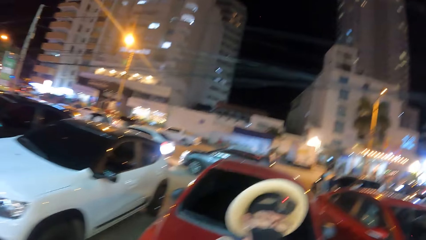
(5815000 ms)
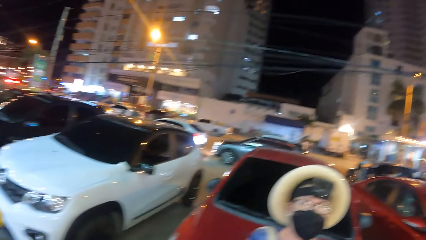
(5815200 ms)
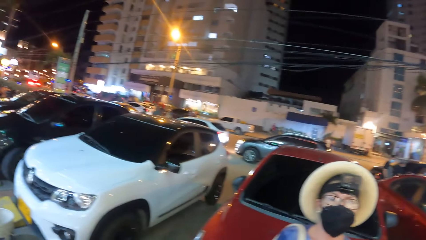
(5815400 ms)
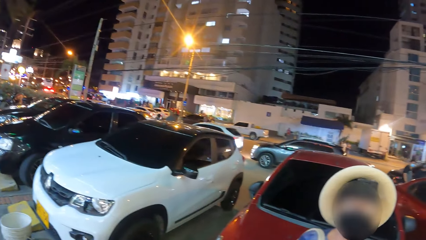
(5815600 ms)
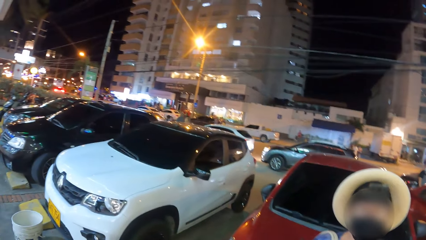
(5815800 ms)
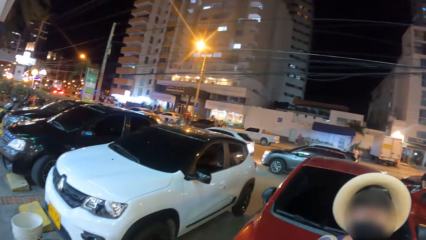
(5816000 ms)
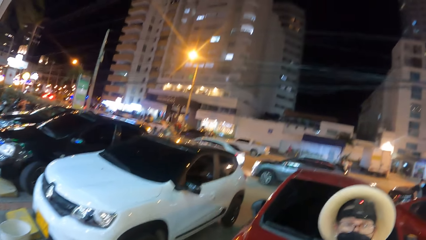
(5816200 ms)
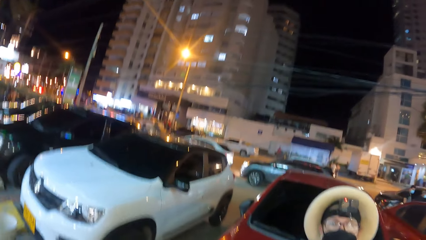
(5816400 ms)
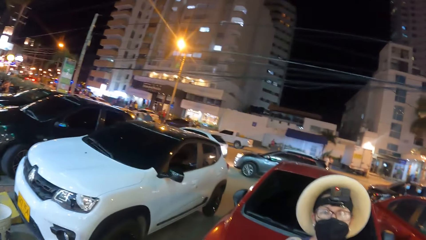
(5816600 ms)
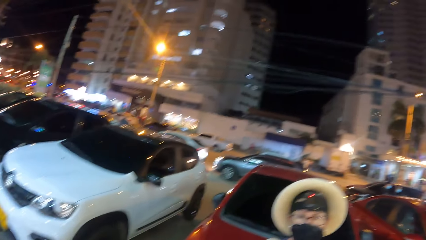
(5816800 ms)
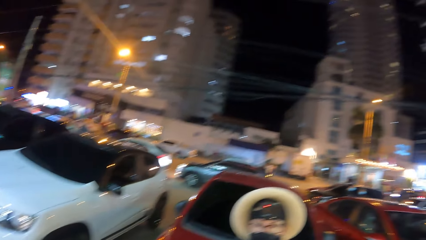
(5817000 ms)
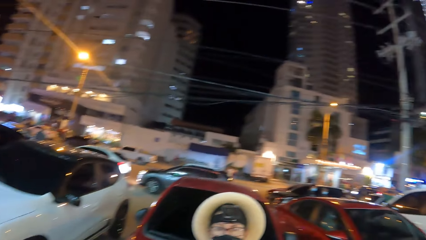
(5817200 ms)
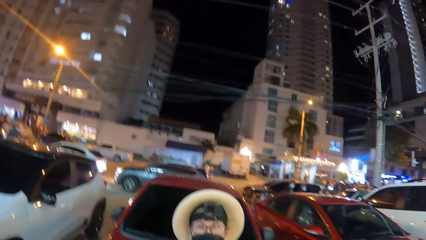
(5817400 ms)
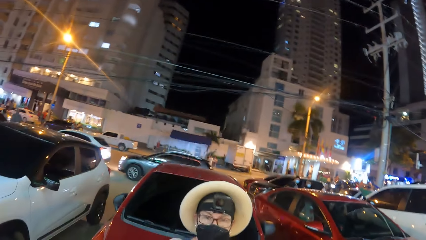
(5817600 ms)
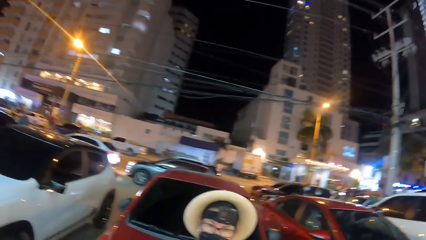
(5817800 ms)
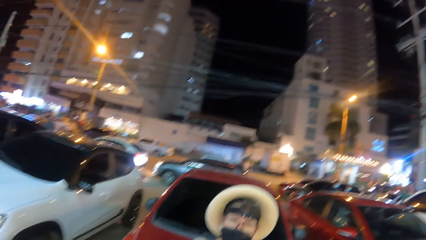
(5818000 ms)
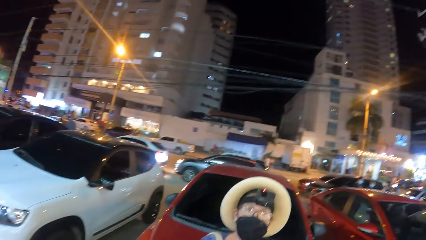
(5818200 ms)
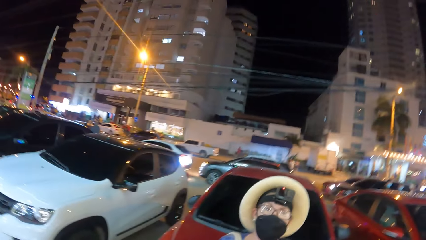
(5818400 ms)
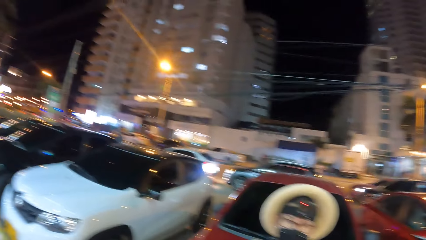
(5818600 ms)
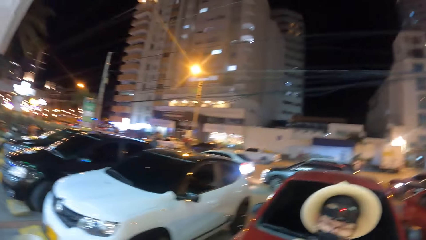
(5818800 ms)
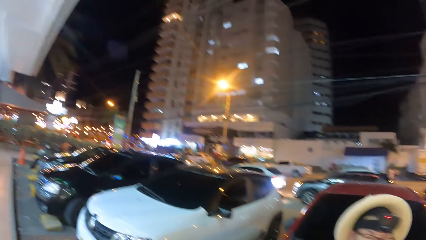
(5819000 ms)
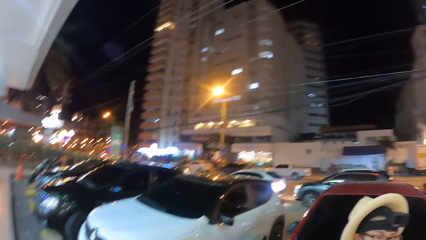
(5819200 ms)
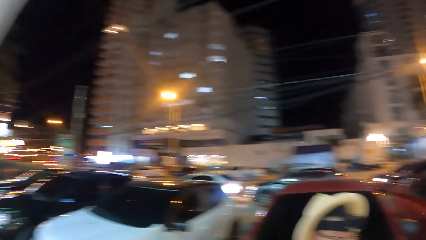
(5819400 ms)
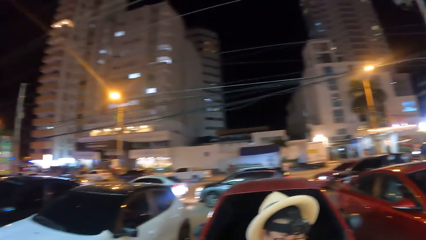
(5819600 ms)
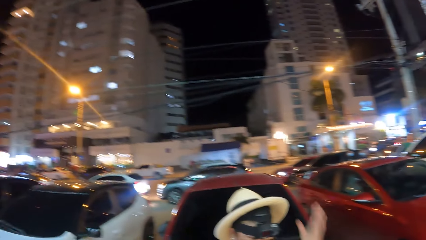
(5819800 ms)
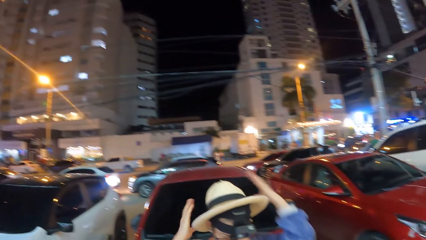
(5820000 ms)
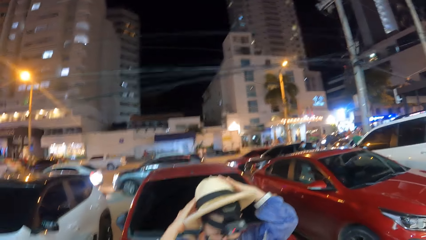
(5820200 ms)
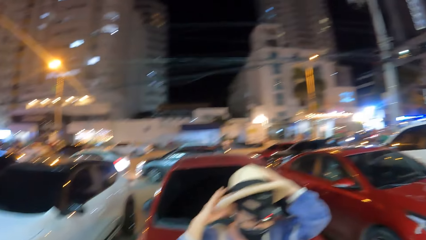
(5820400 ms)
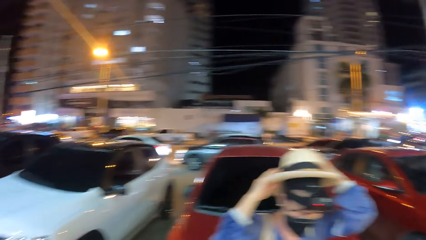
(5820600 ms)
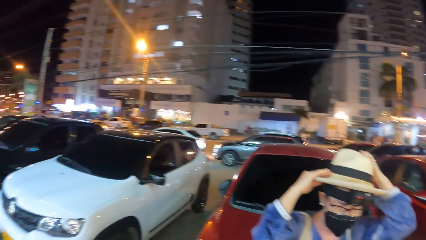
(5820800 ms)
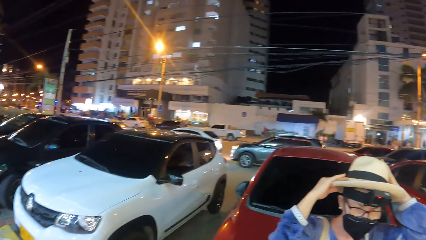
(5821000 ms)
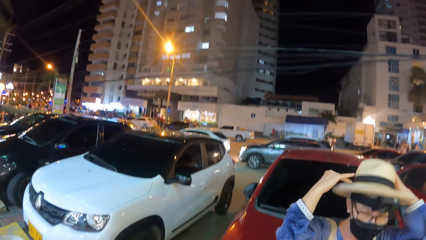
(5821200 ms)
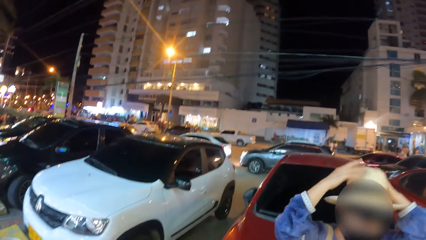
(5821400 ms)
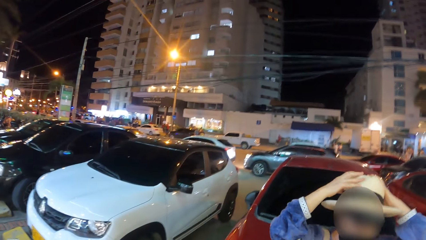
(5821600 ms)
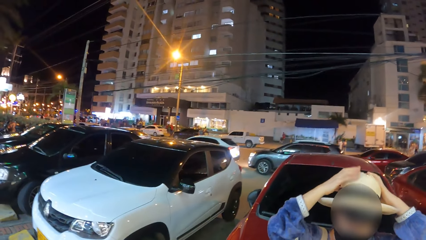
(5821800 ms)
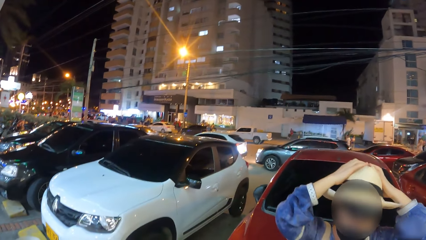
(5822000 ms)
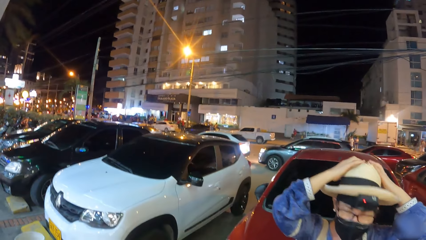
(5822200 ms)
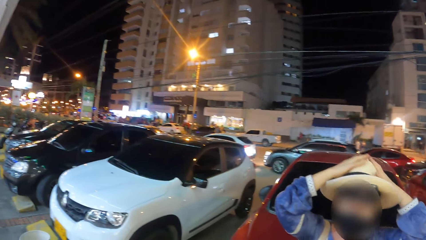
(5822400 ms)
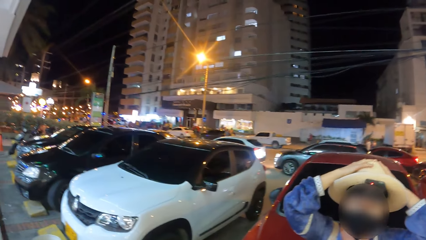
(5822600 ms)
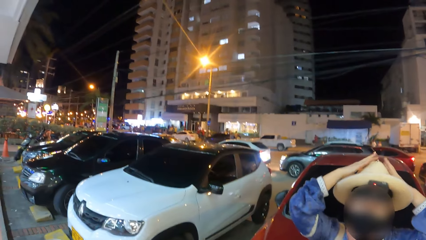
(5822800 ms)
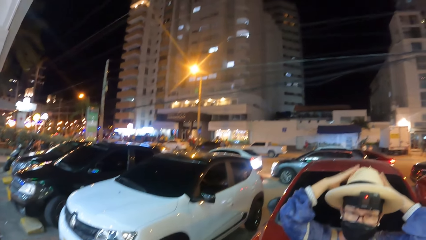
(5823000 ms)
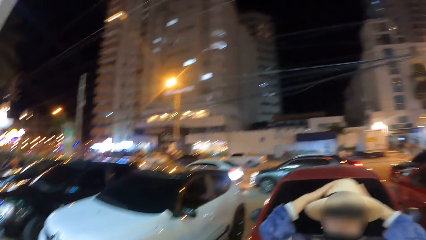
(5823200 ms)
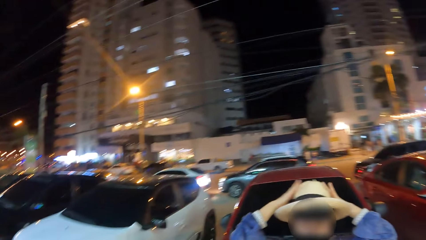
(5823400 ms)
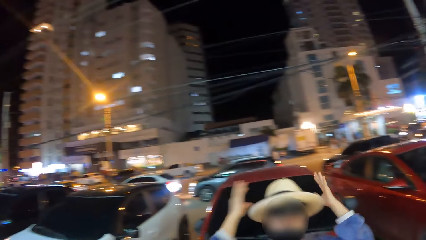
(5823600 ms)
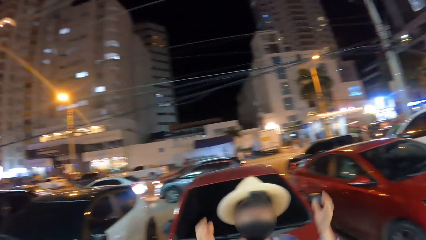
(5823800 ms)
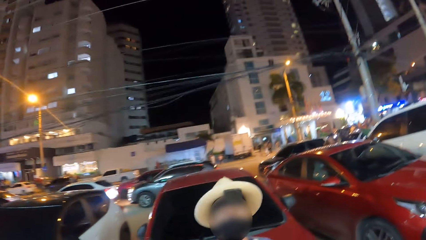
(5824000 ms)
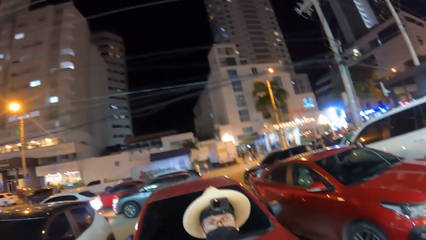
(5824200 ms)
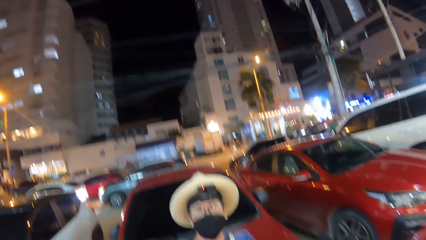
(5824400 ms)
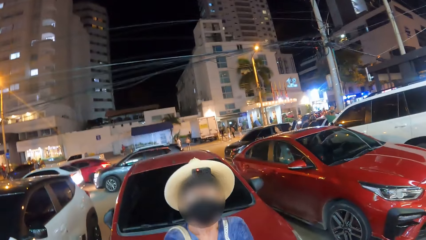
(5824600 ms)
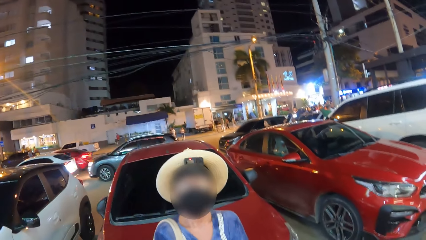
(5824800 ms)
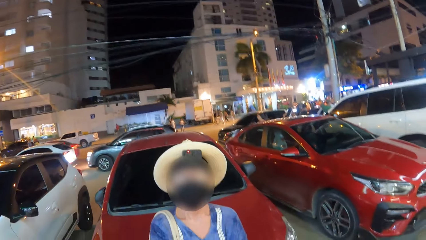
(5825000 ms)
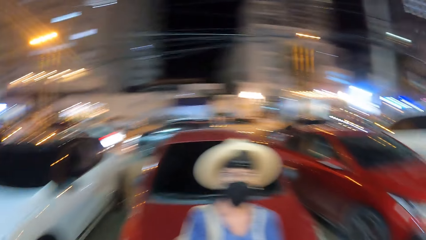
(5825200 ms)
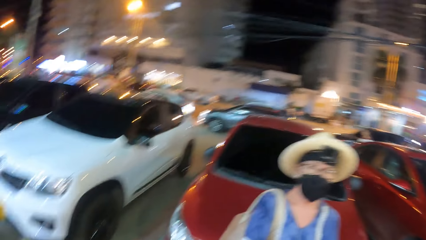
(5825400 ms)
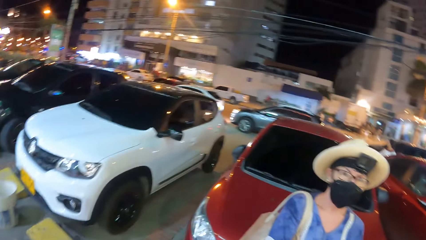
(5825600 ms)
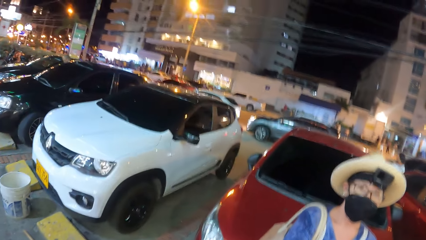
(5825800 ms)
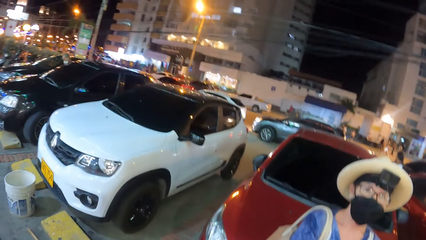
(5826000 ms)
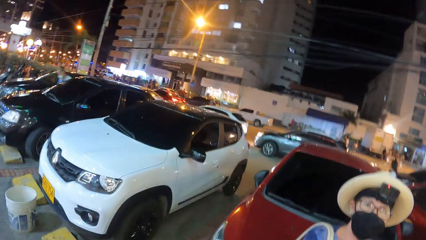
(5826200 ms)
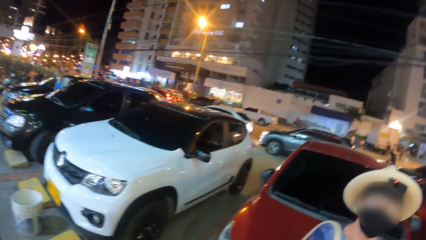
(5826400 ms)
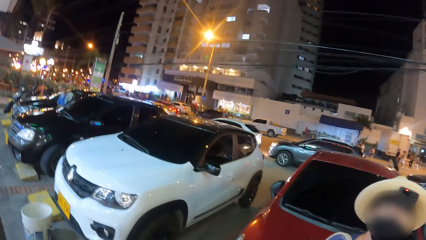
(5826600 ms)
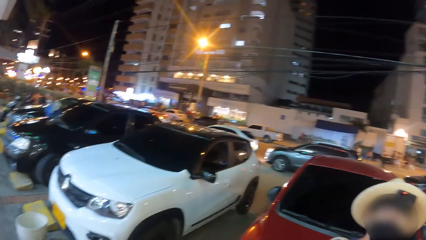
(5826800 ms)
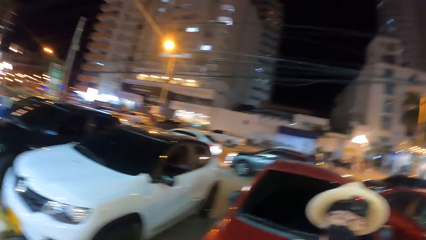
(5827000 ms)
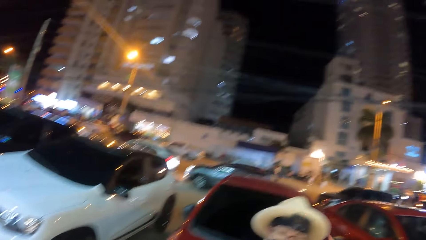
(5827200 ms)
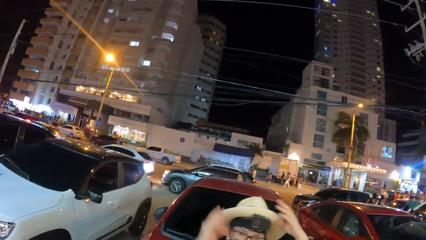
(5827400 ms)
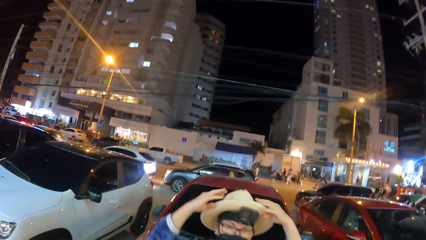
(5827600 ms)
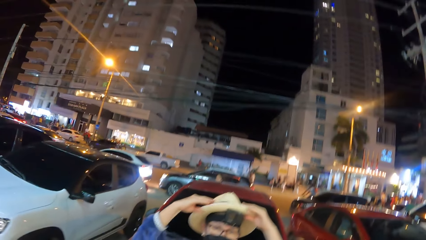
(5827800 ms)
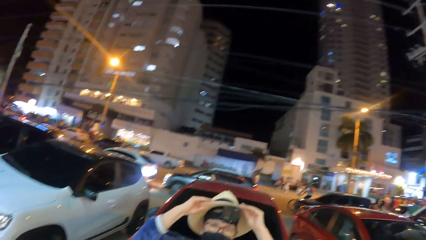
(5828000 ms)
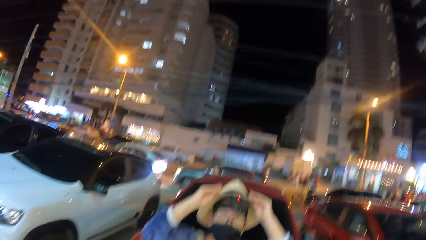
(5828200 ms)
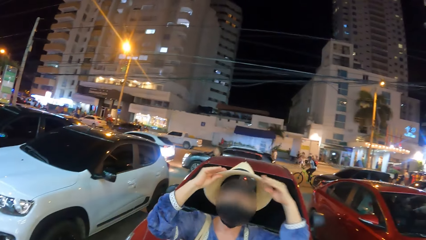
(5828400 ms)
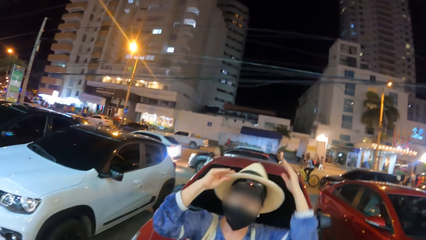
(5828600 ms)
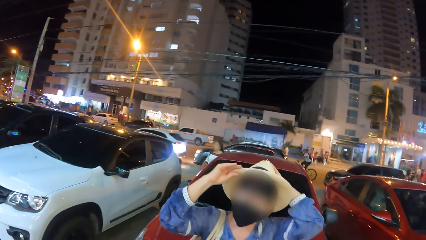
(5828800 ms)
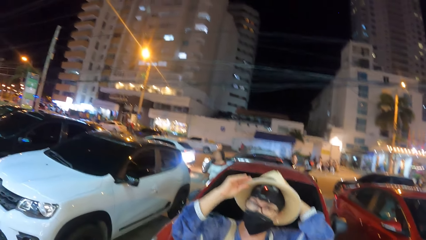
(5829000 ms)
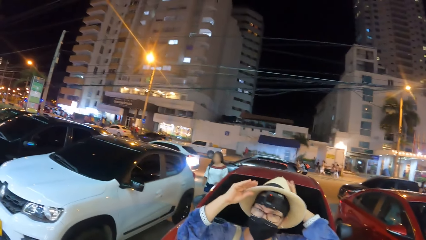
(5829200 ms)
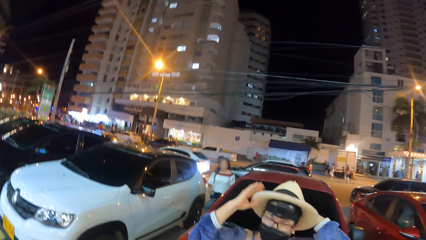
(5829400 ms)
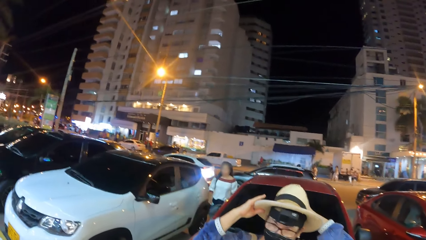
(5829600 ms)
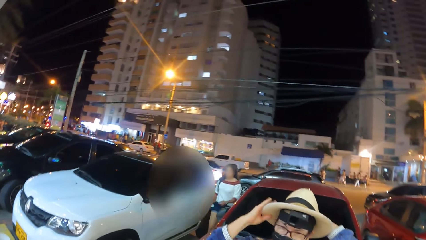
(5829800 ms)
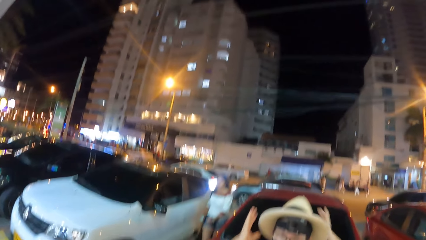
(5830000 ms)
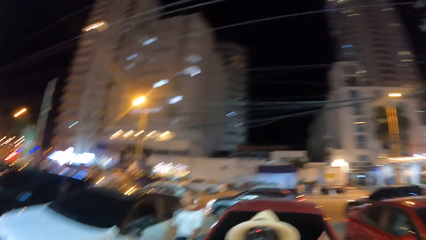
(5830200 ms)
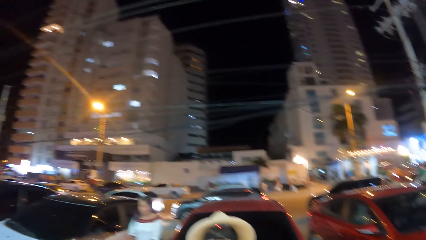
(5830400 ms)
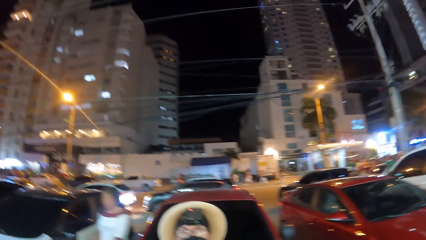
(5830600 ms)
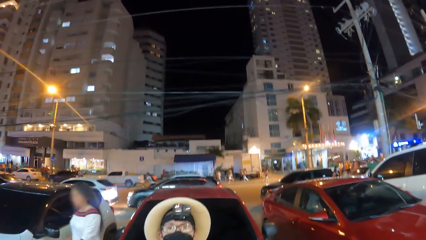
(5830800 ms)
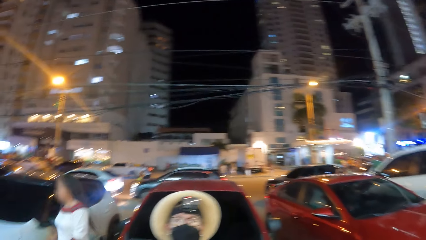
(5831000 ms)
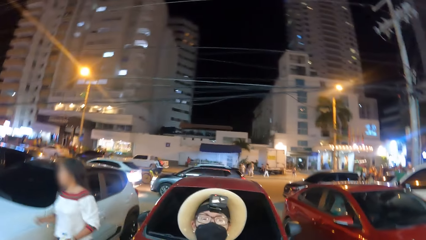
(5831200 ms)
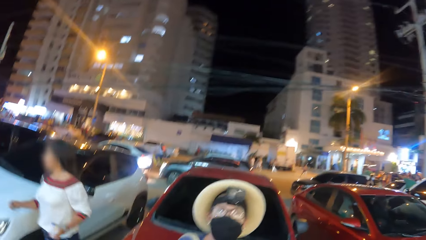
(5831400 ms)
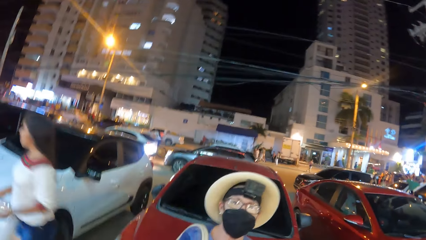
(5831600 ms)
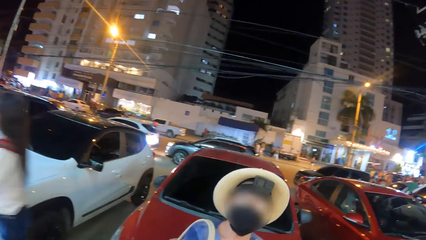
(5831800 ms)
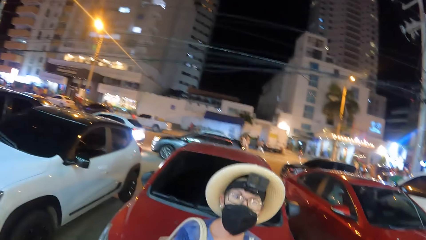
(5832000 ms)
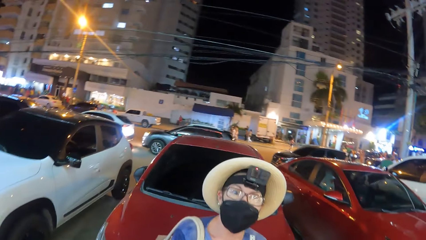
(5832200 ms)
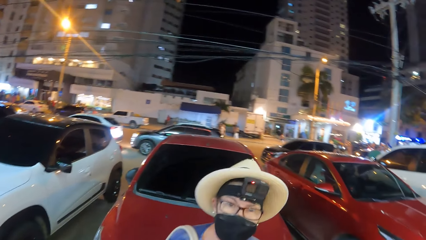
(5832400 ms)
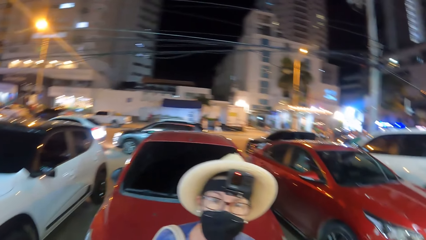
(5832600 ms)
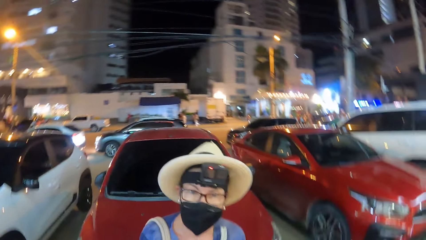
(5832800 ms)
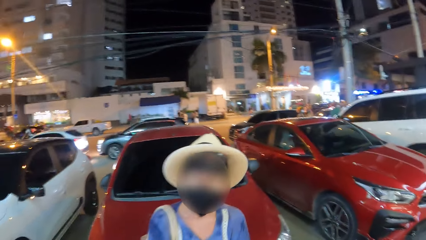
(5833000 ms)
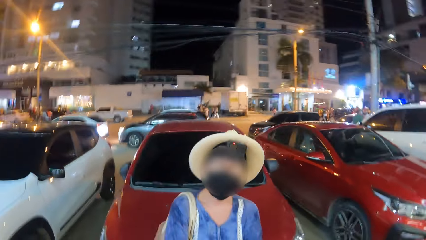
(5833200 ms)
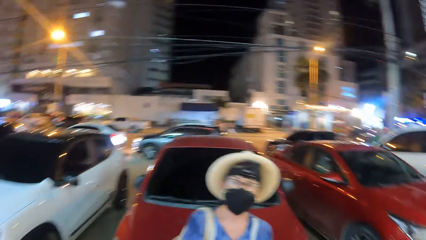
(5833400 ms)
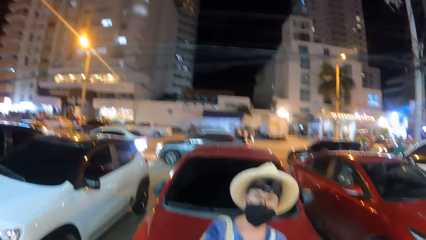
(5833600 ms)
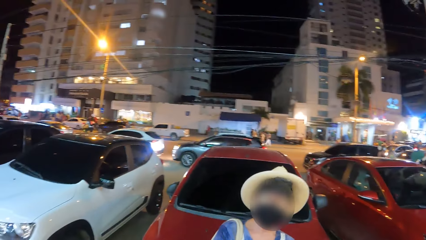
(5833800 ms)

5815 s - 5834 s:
The camera wearer looks at a person. They look around, look at the person, and look around. The person adjusts the bucket cap. The camera wearer looks at the person. They look around, look at the person, and look around. The person adjusts the bucket cap. The camera wearer looks at the person. They look around and look at the person.
